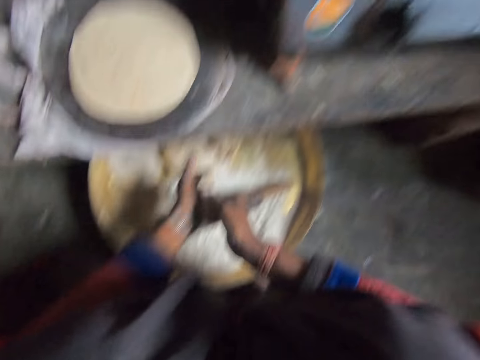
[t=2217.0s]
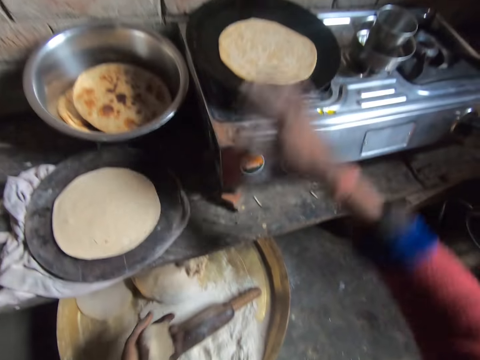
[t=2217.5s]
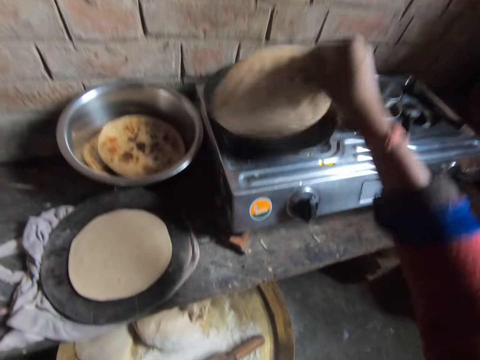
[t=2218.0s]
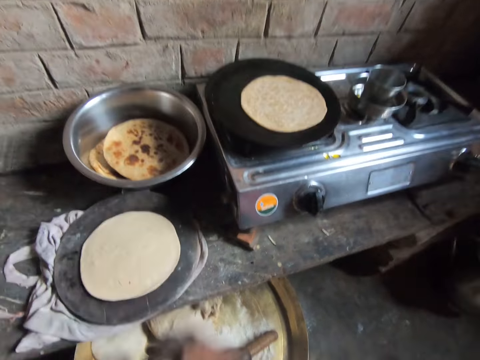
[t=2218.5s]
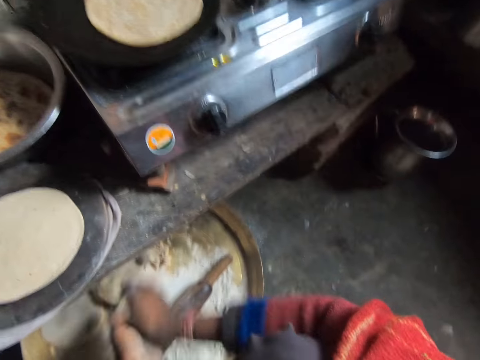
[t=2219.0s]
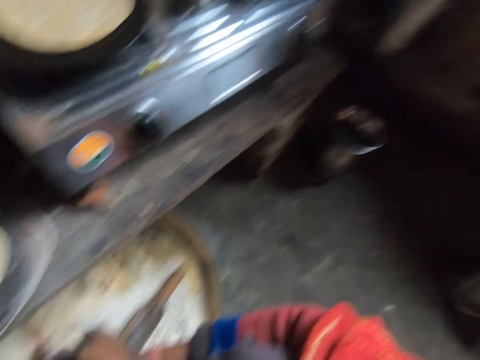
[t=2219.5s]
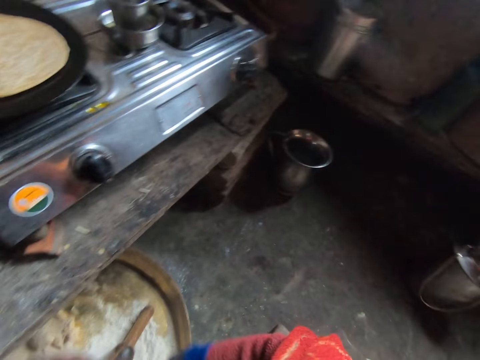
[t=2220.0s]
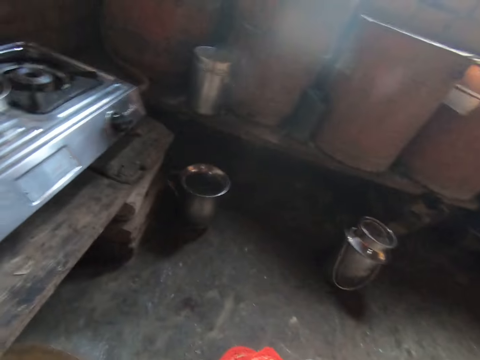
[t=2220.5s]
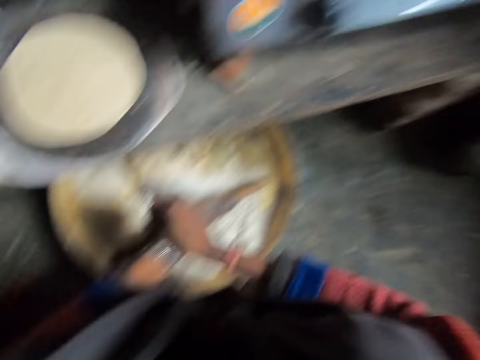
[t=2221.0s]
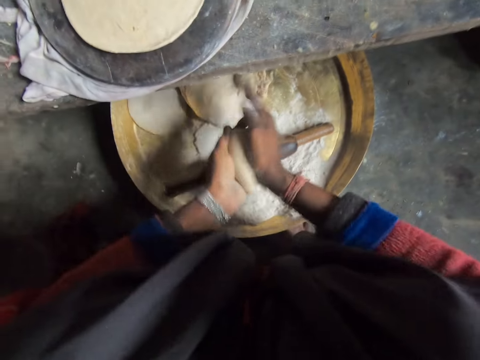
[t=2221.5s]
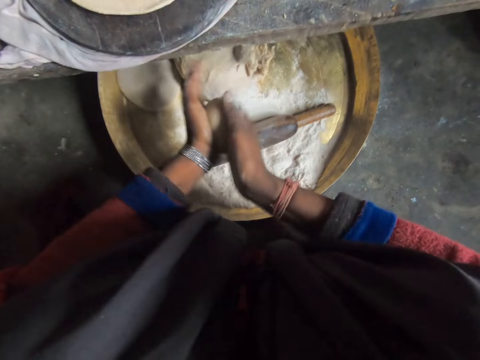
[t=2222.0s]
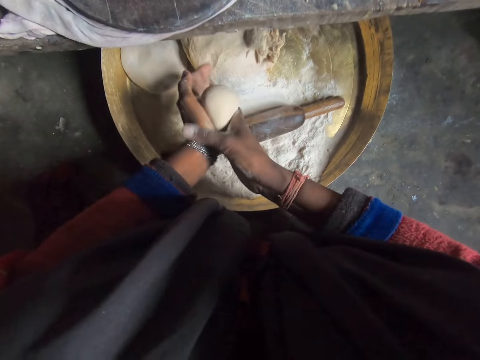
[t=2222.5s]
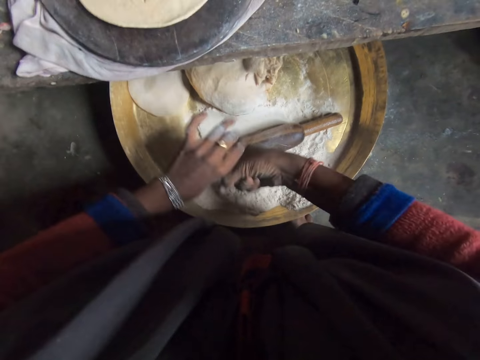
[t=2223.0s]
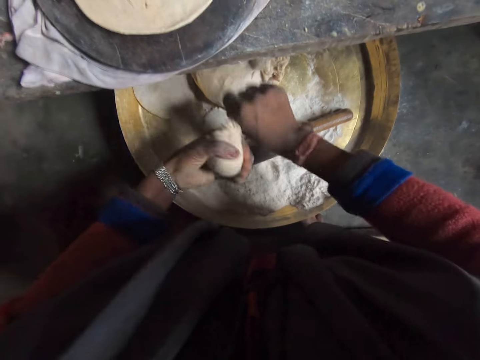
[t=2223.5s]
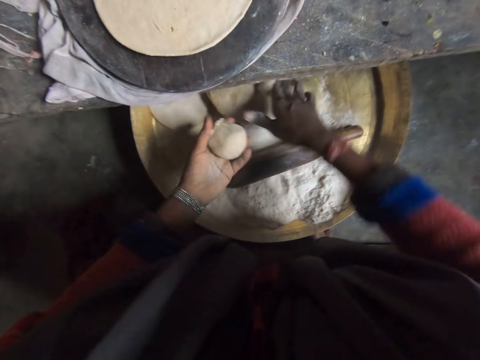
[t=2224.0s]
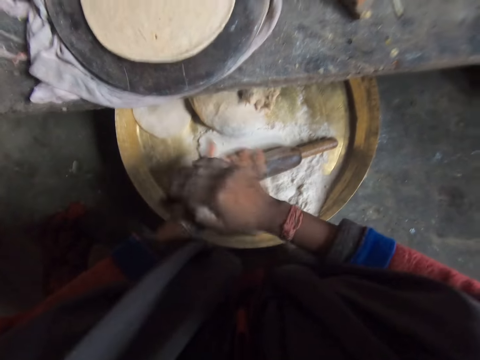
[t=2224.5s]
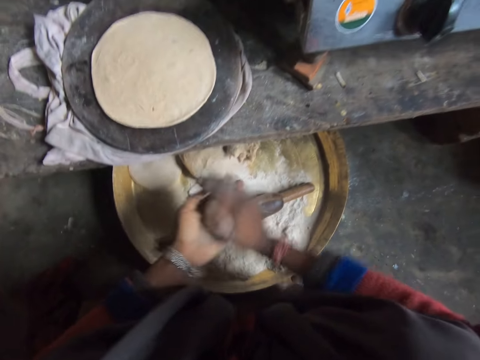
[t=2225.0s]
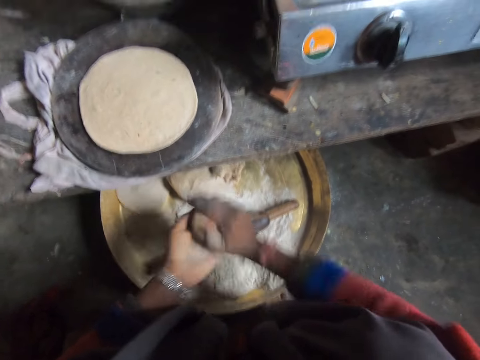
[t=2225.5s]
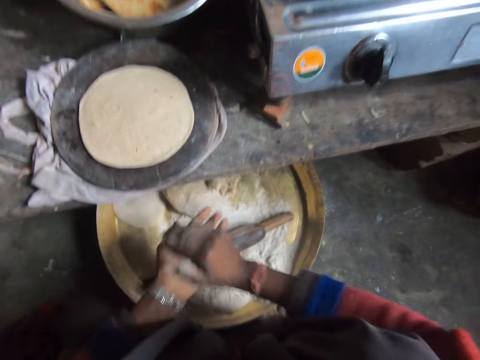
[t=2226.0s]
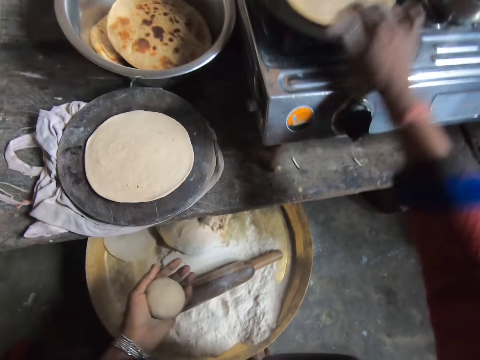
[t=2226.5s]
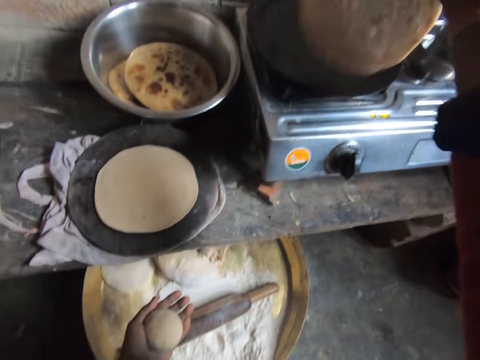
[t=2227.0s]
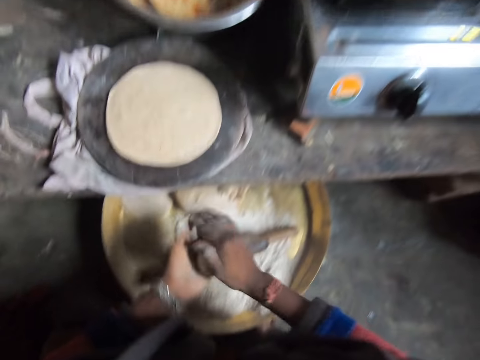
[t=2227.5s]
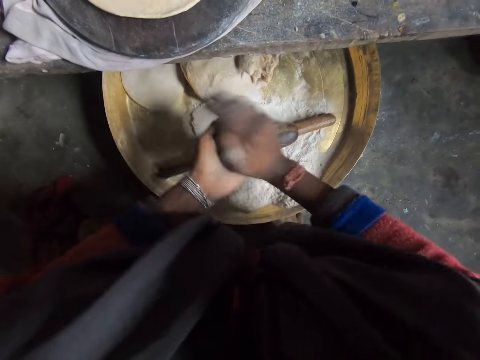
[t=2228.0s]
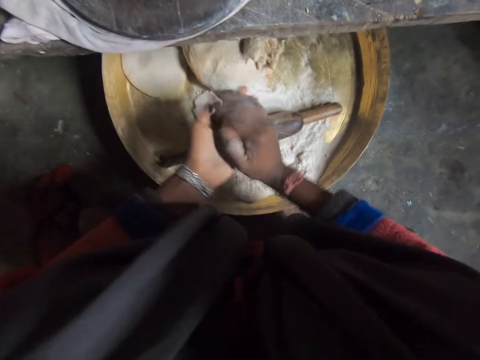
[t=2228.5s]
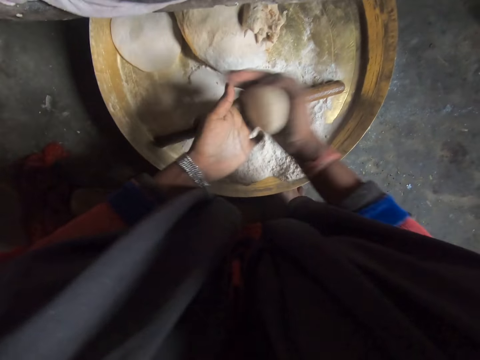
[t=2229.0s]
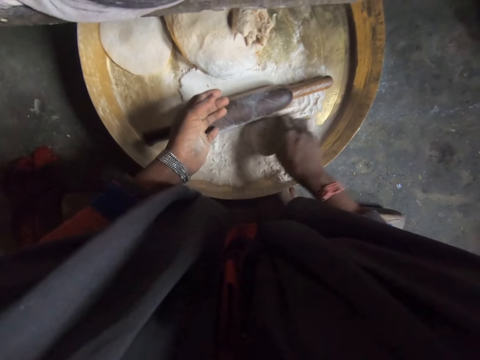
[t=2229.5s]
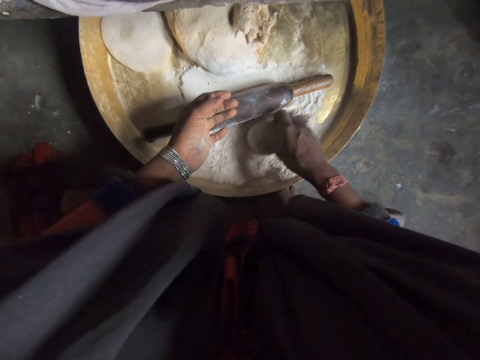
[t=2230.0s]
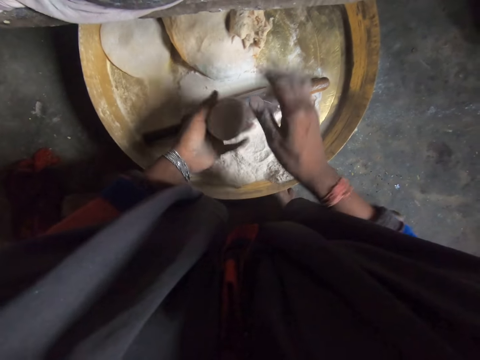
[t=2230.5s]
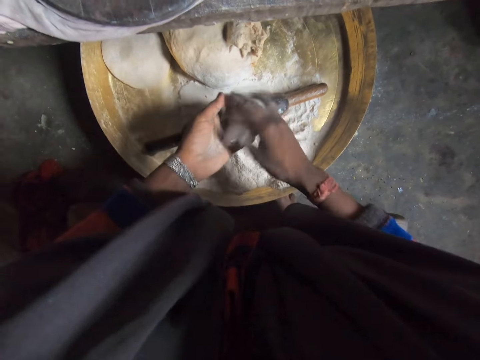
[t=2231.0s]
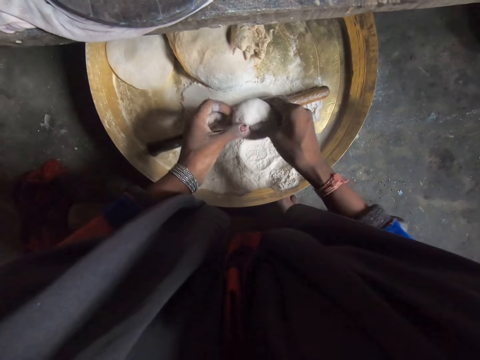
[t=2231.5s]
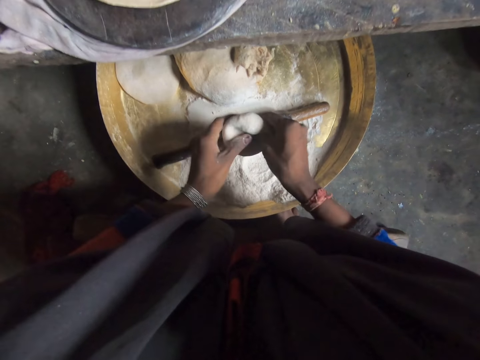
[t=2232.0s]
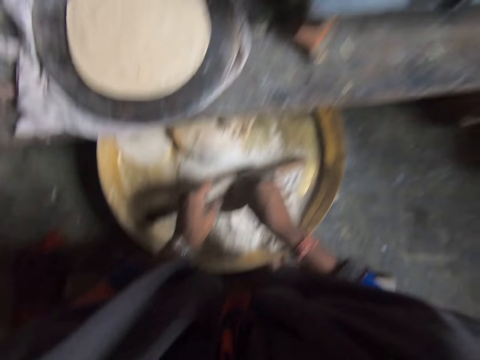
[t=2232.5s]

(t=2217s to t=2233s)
The camera wearer holds the dough ball. They lift the flat bread. They drop the flat bread on the tawa. They roll the dough ball on the palm. They divide the dough ball. They mix the dough ball with dough. They hold one dough ball piece. They roll the dough ball on the palm. They hold the dough ball. They lift the flat bread. They drop the flat bread on the tawa. They roll the dough ball on the palm. They dip the dough ball in the flour. They pick up the dough ball. They pass the dough ball to the left hand. They dust the dough ball. They make a hole in the dough ball.

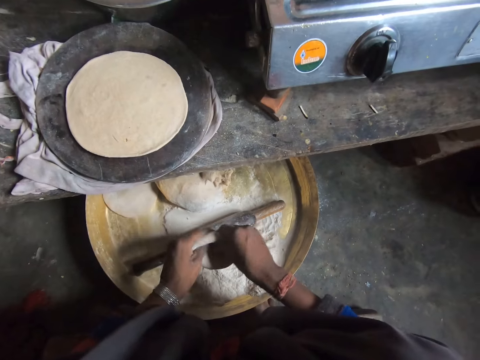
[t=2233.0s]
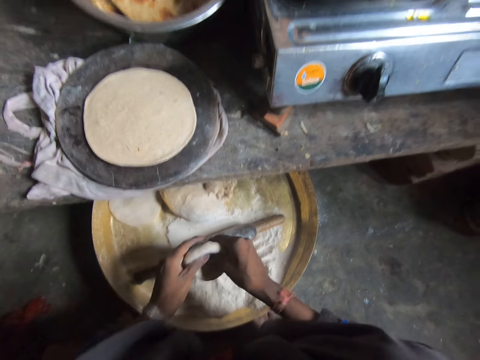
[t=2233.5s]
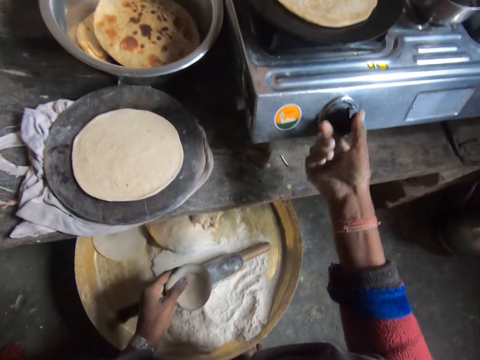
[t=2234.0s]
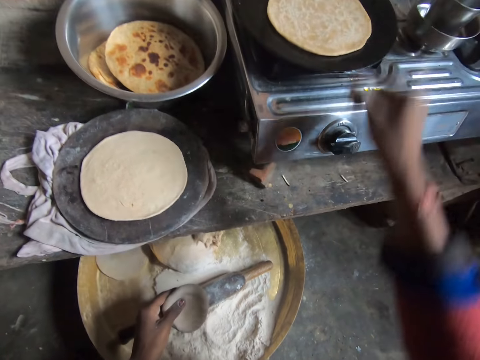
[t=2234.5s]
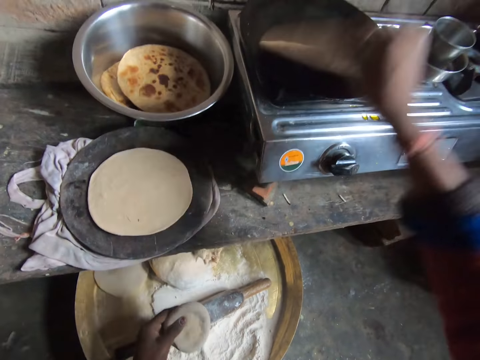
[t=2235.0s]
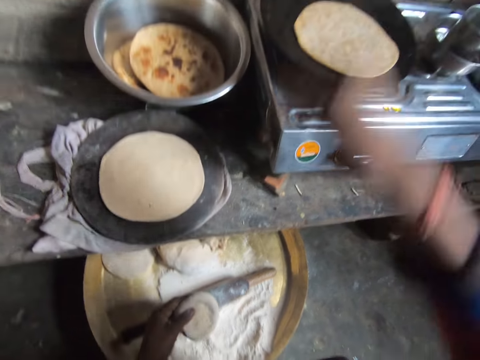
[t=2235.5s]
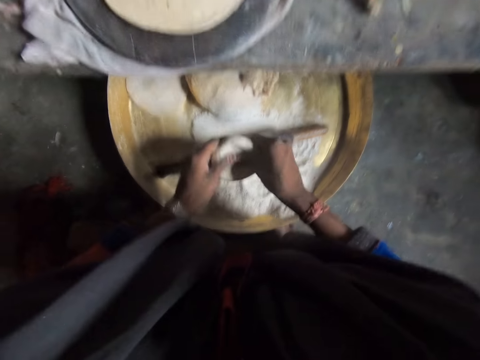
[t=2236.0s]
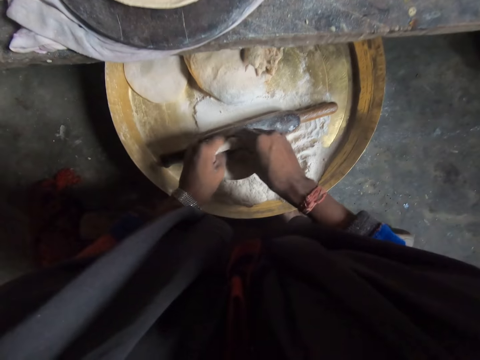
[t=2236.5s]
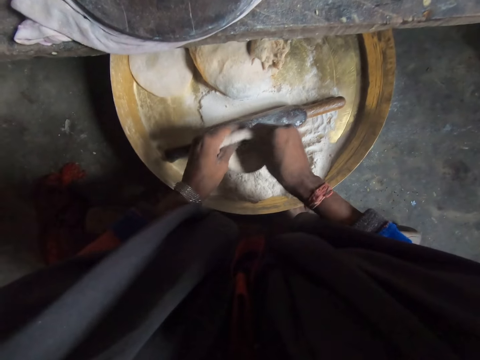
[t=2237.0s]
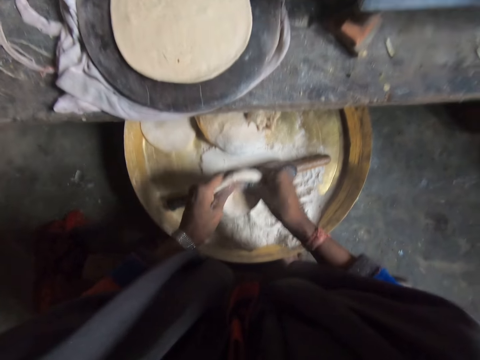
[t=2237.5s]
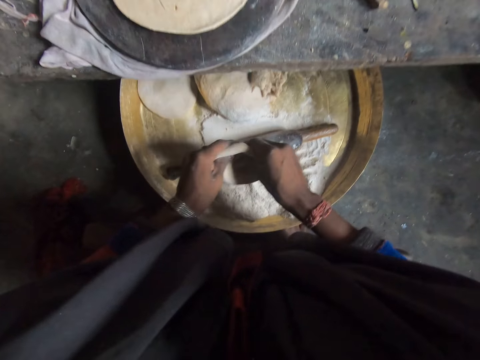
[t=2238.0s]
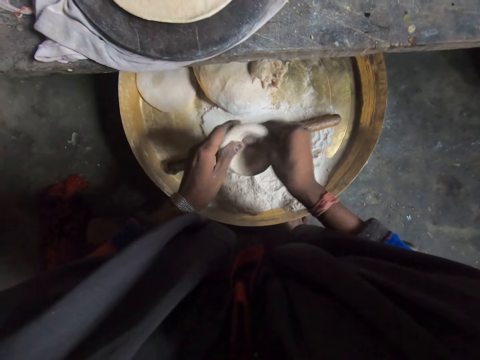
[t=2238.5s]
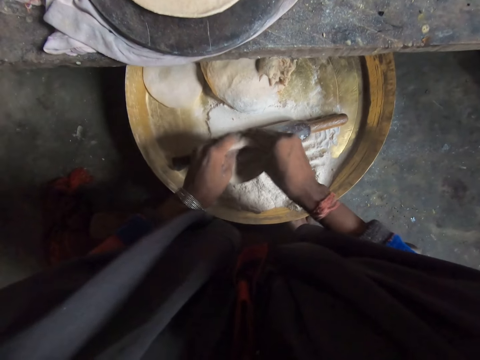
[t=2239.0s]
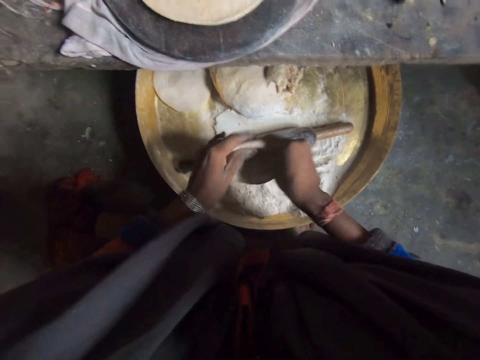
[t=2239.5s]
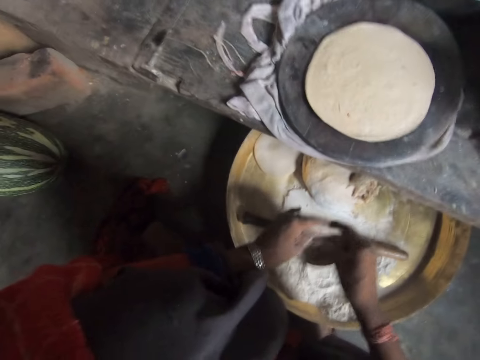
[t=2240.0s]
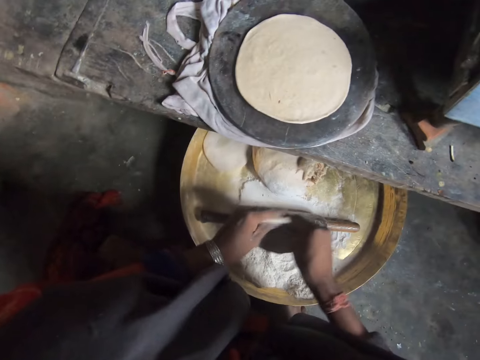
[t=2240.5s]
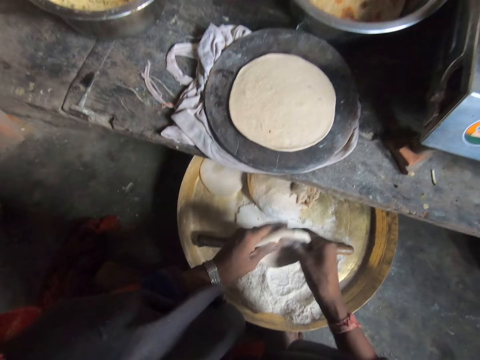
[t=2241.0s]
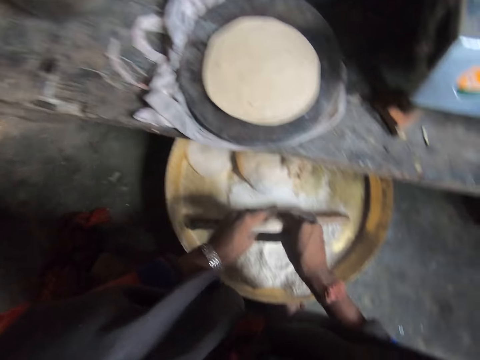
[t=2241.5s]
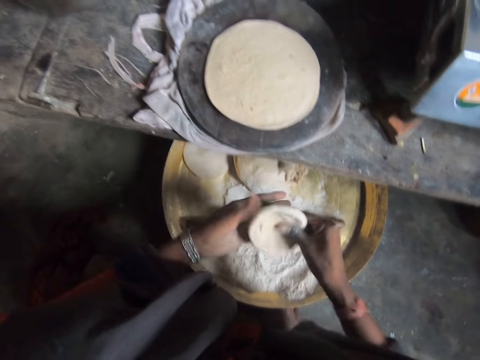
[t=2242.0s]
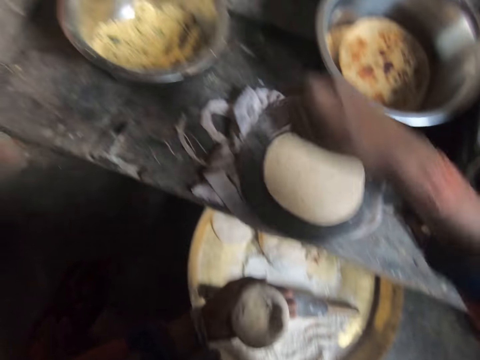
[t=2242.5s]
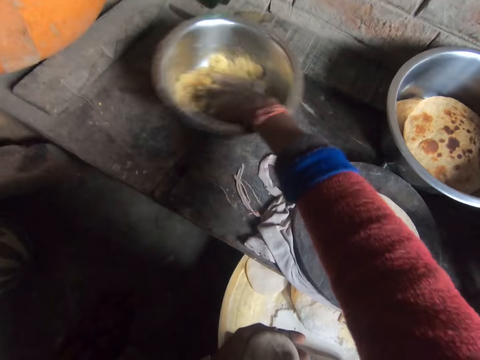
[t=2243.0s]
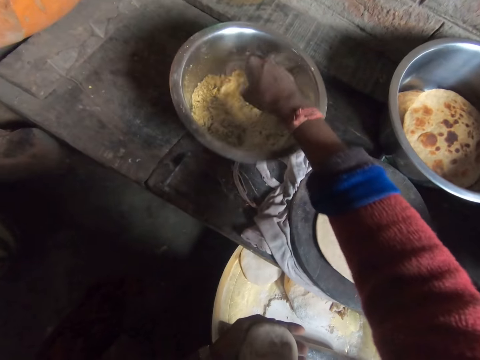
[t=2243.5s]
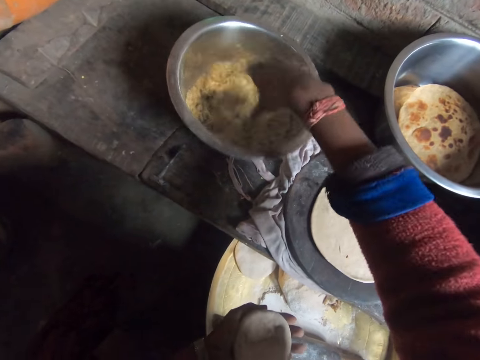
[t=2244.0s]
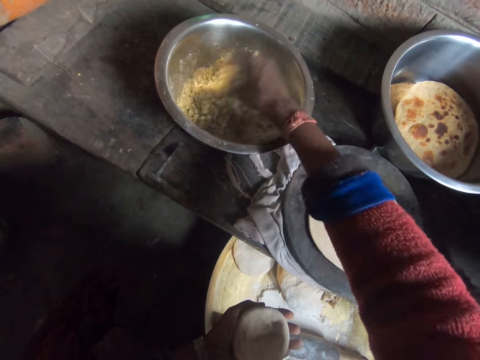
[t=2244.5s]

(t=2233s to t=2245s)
The camera wearer holds the dough ball. They operate the cooking stove. They rotate the flat bread, lift the flat bread and drop the flat bread on the tawa. They make a hole in the dough ball. They hold the dough ball. They mix something.
